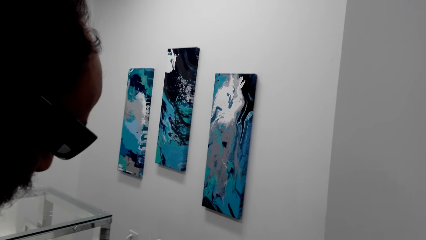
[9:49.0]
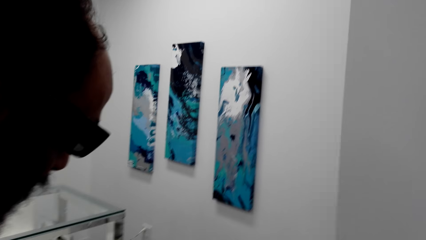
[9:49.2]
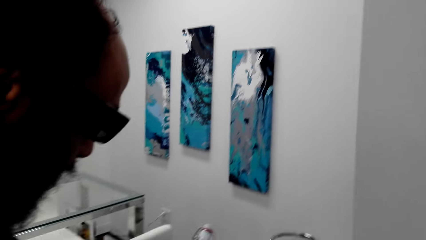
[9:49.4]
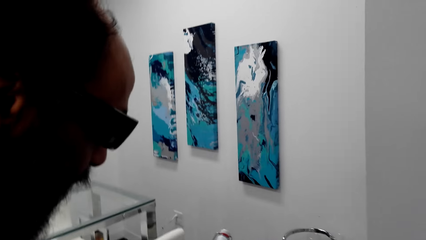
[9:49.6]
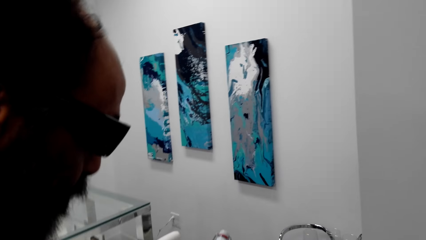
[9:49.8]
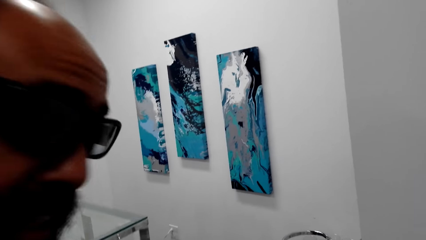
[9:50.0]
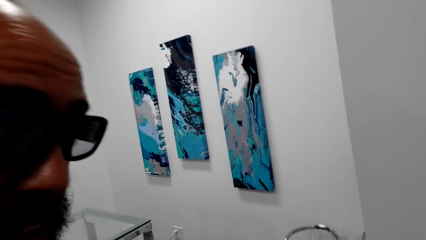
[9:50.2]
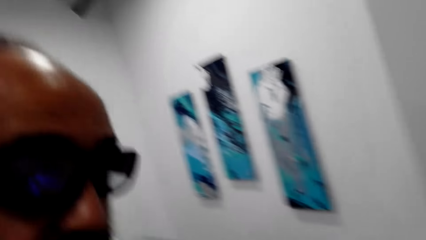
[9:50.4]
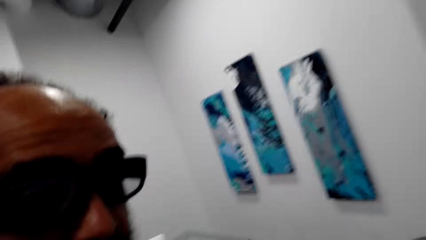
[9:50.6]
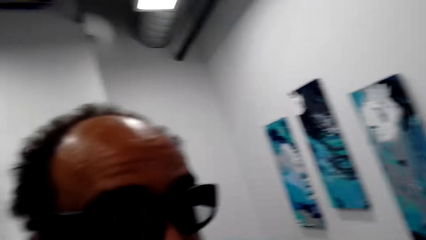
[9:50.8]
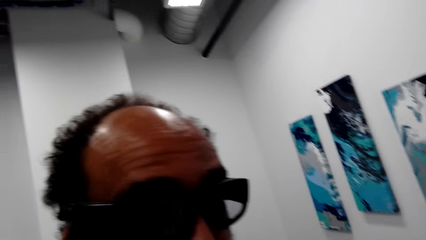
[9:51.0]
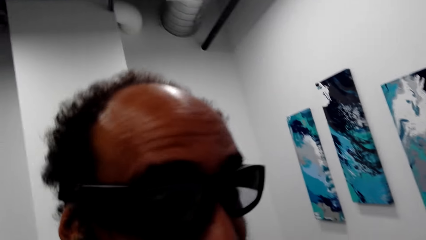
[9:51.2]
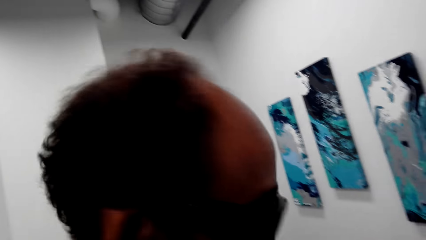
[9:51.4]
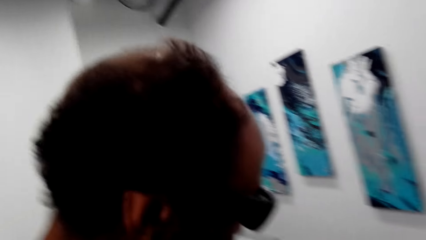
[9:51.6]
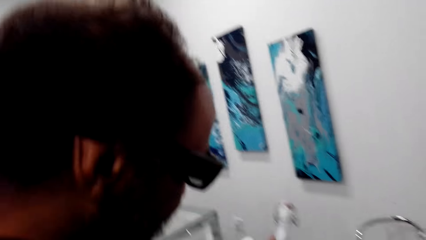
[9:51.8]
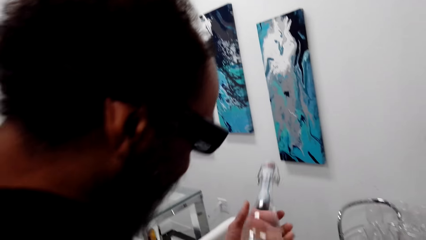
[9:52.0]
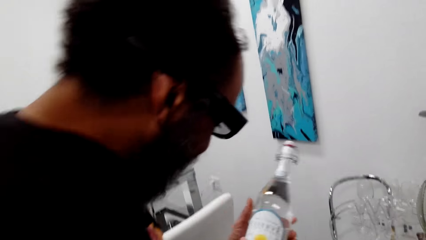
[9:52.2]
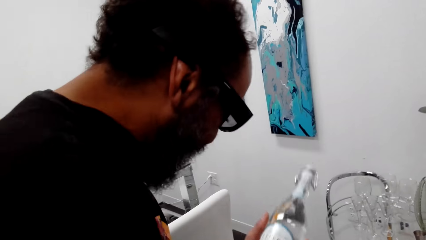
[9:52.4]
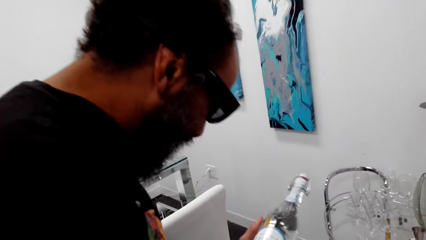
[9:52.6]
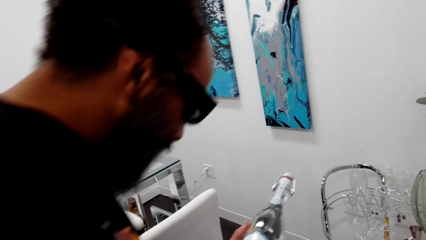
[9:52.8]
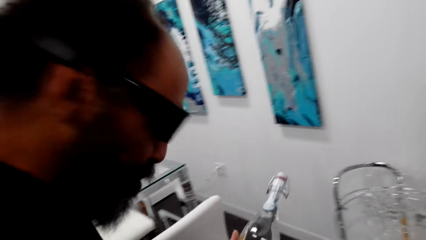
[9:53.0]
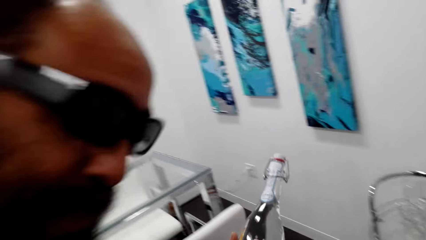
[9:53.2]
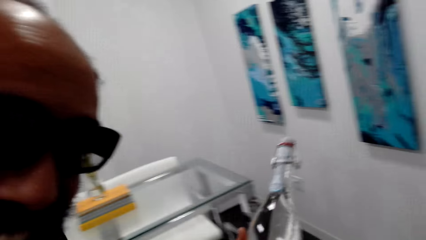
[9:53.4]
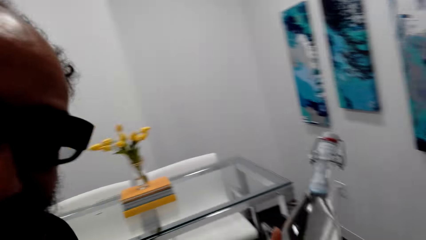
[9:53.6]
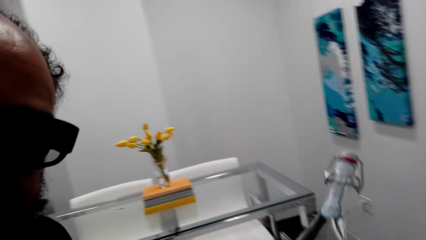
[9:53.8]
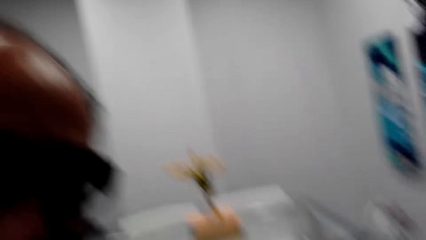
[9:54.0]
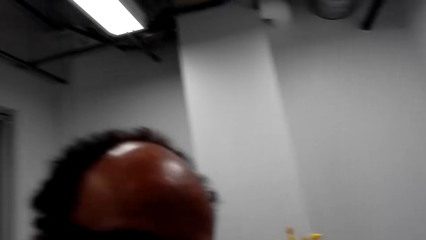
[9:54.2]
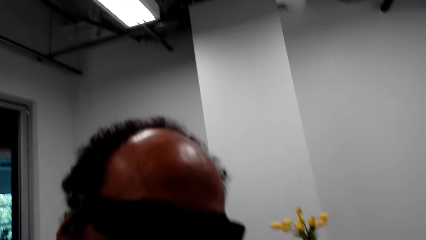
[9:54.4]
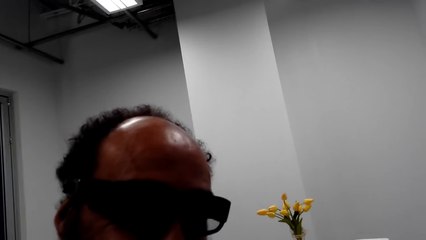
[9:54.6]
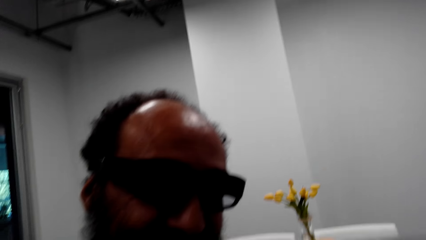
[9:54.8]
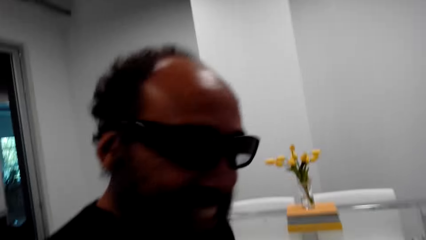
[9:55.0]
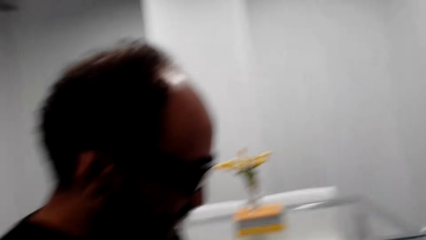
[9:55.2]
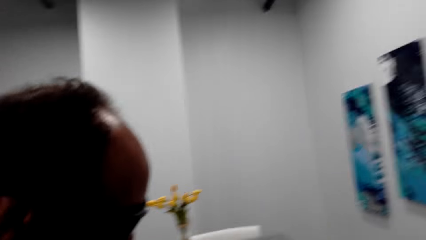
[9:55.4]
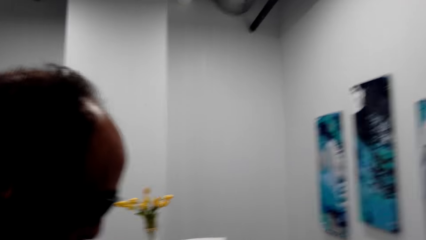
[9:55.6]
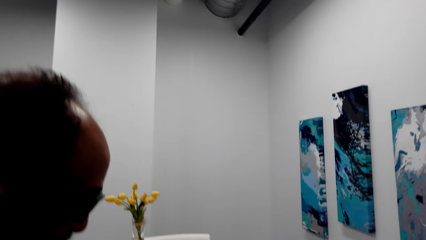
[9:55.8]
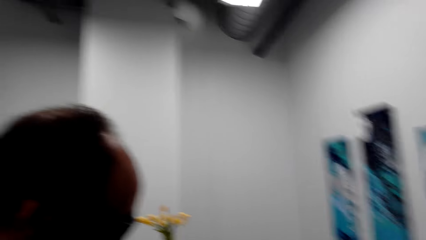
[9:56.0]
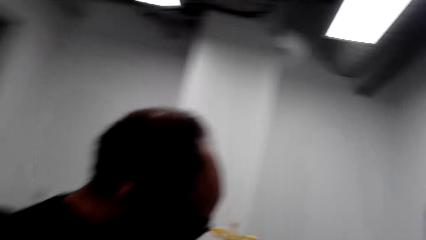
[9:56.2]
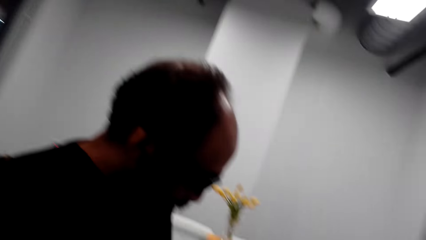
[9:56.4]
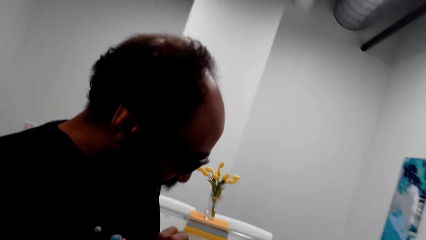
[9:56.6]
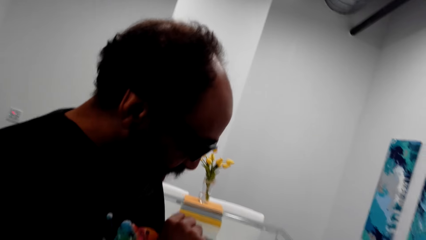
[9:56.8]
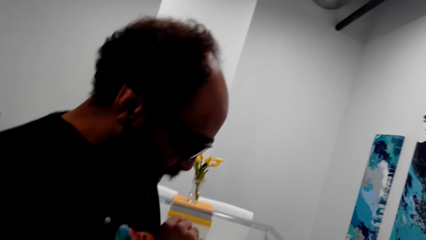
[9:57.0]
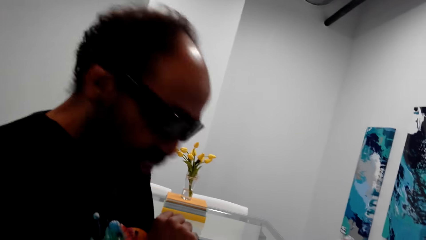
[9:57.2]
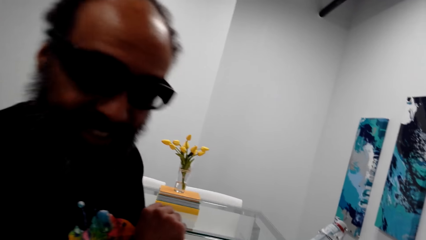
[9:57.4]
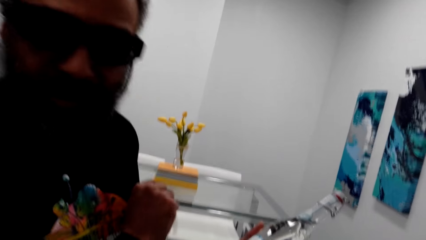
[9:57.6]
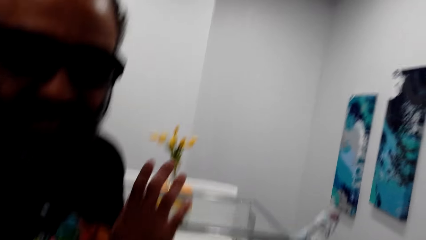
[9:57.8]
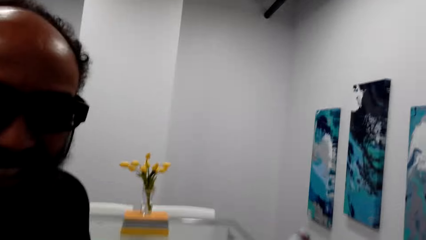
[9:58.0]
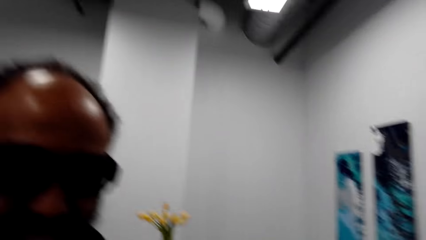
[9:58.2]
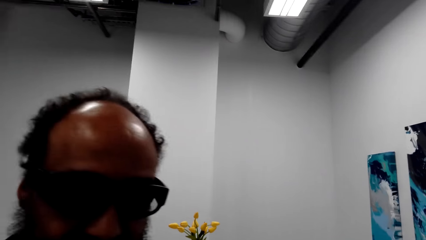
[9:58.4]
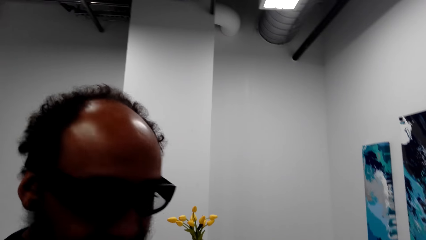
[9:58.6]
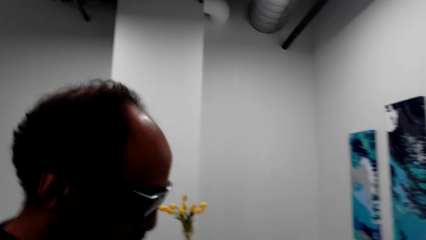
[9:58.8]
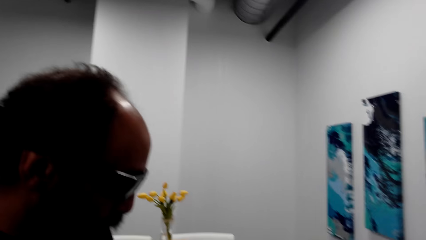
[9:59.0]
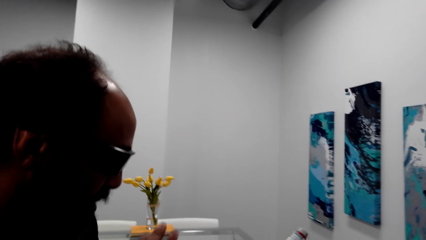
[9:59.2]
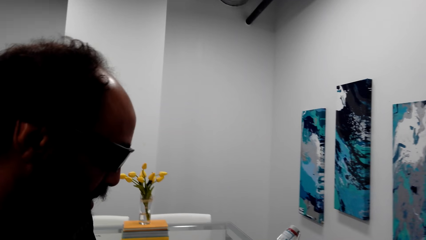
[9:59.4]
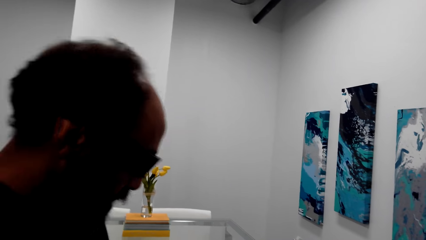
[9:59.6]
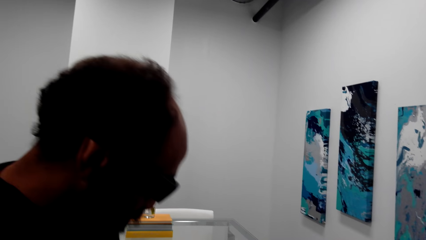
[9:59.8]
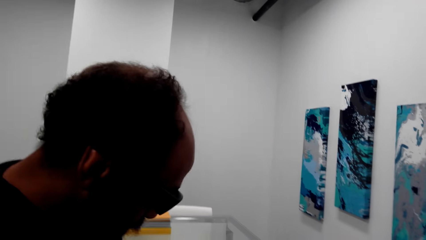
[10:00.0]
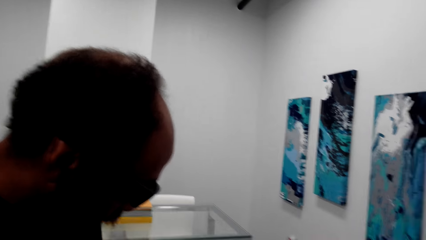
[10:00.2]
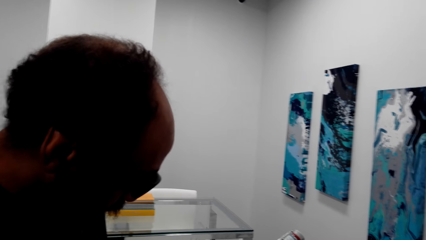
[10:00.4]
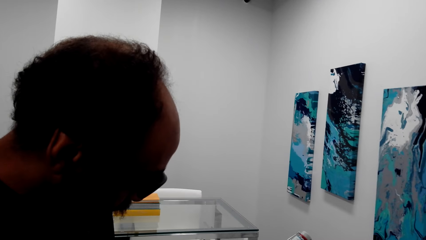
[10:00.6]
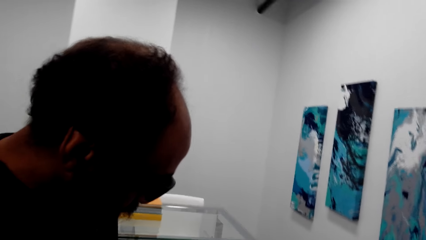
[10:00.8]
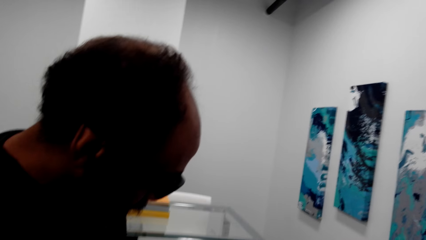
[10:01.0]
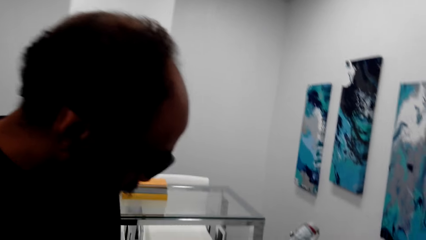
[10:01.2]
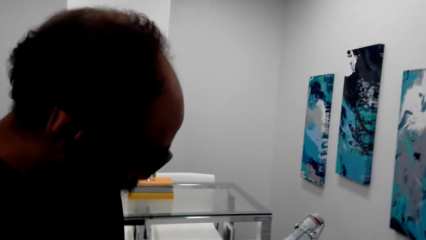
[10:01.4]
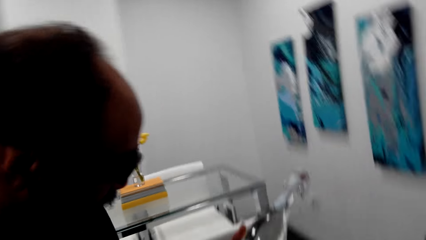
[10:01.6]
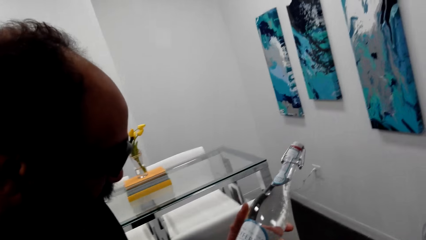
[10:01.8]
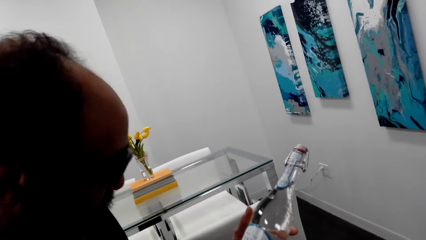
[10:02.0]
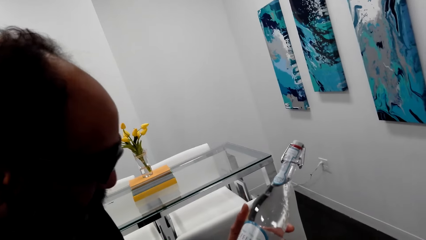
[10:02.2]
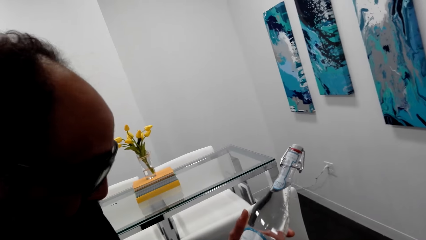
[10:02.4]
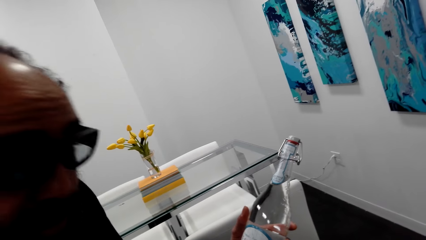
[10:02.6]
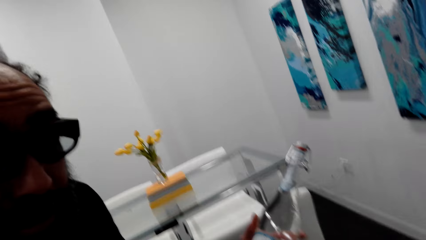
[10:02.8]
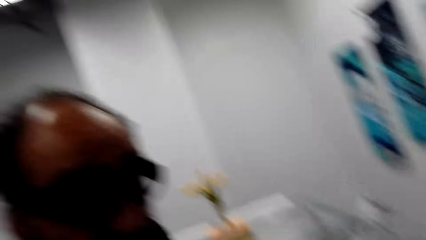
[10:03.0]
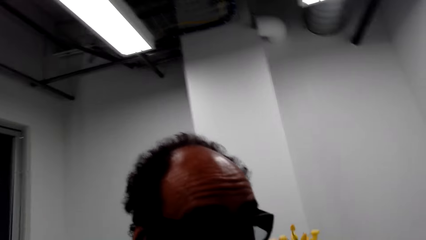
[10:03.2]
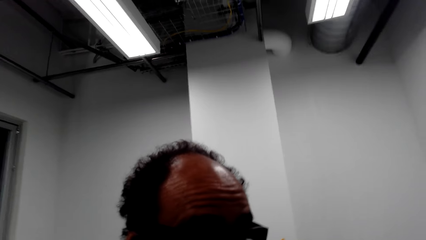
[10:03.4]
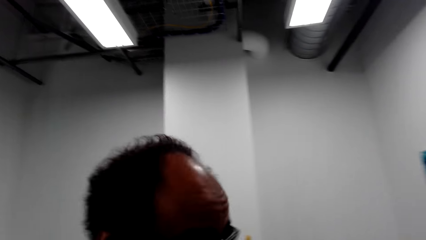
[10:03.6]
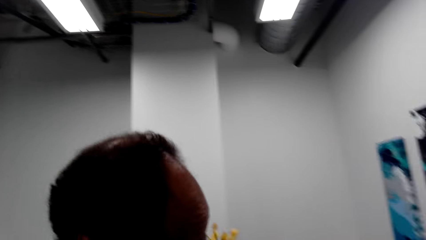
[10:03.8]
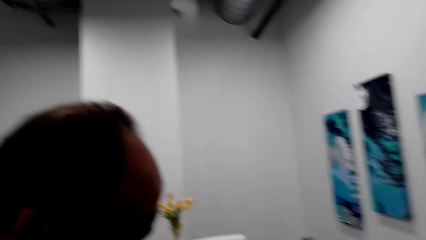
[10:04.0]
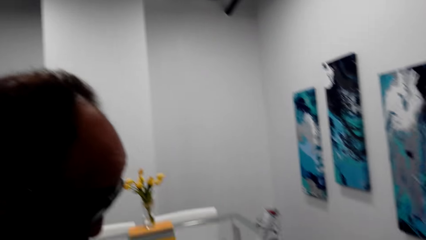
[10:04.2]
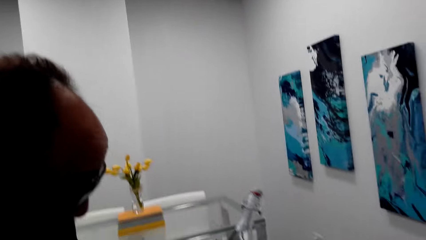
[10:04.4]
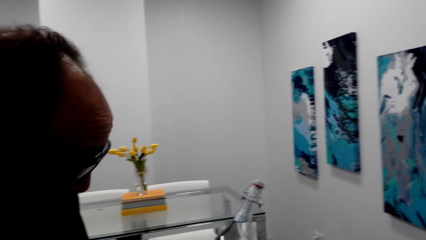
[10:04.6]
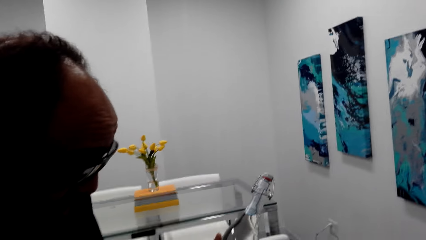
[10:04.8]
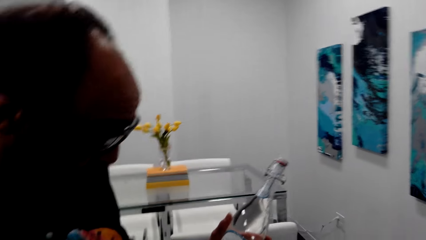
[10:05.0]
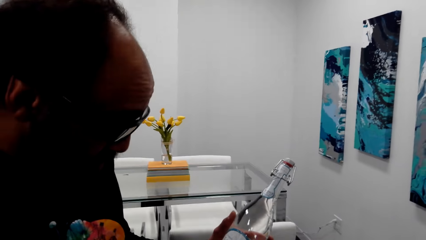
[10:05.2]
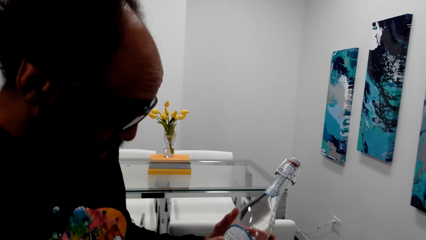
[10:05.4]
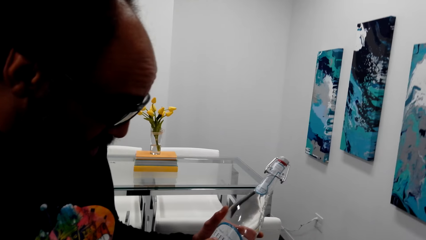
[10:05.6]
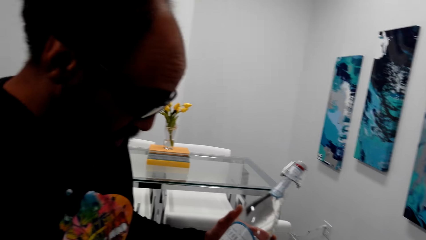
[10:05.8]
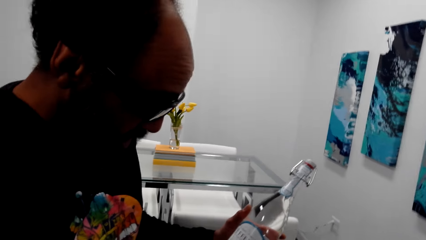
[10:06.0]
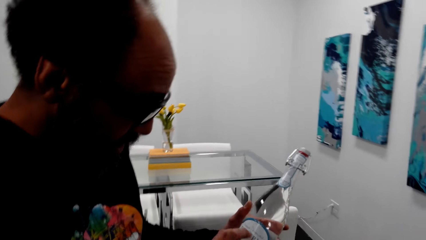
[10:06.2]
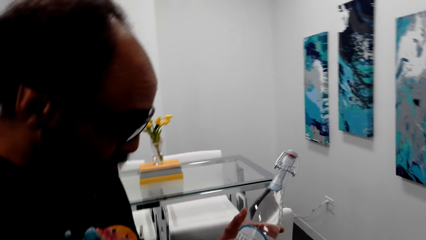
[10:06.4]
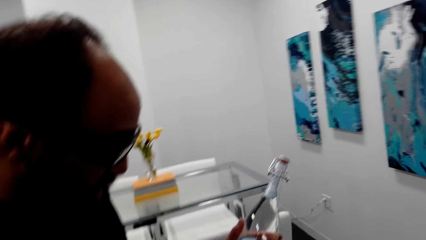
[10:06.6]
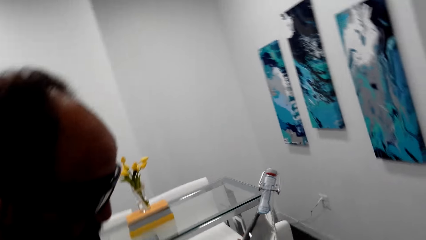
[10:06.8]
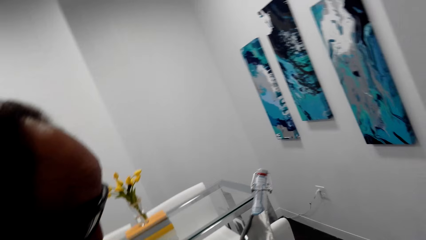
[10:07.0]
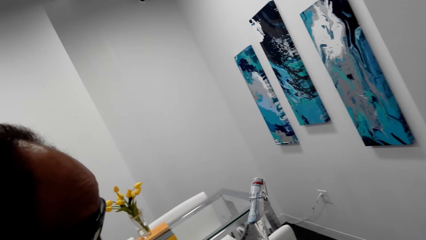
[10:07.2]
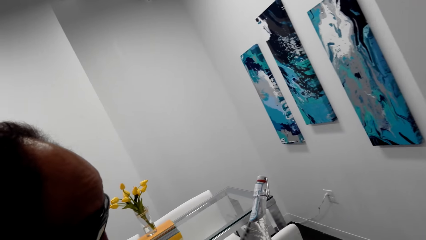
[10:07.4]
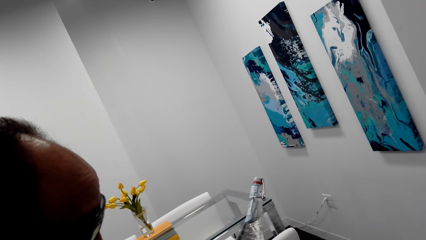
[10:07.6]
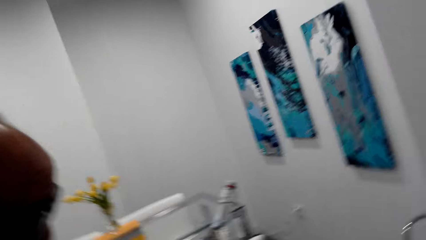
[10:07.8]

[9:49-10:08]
The camera wearer talks with the man. They look at the bottle. The man gestures with his hands.
